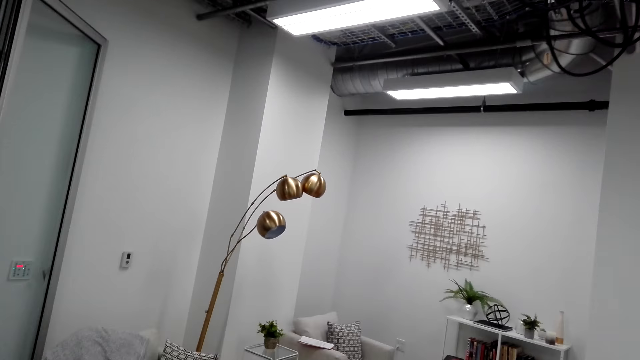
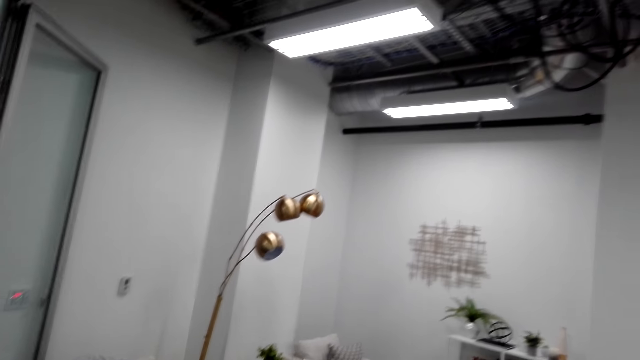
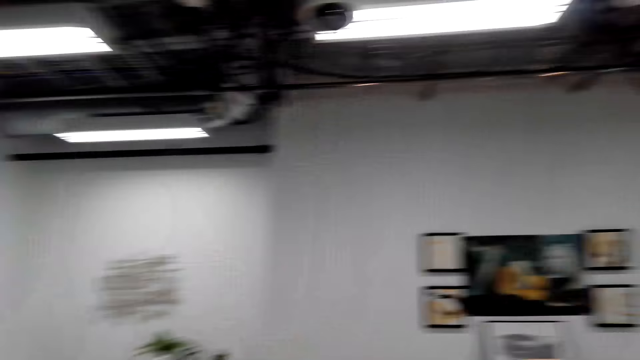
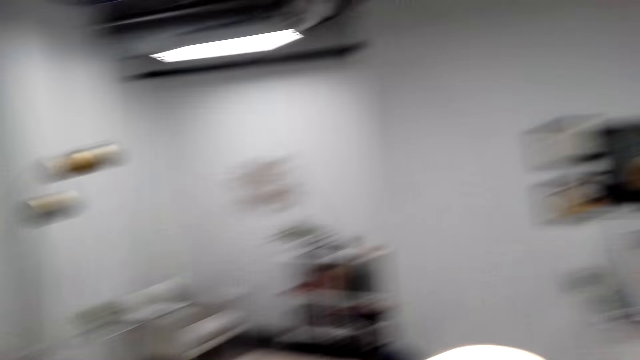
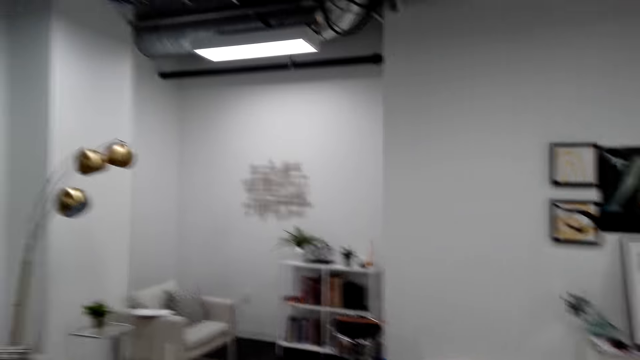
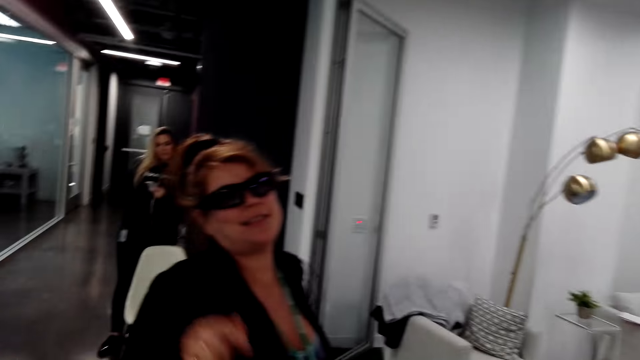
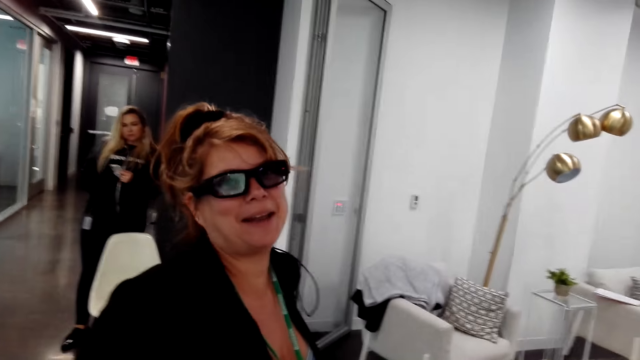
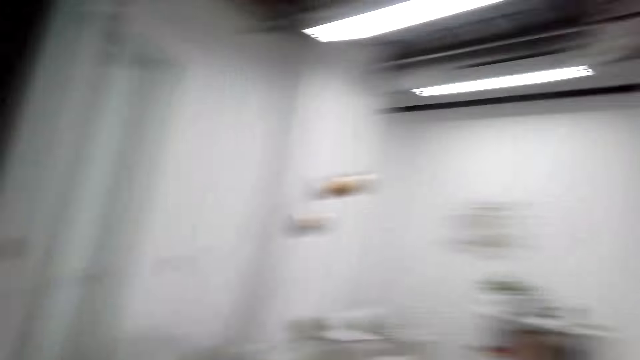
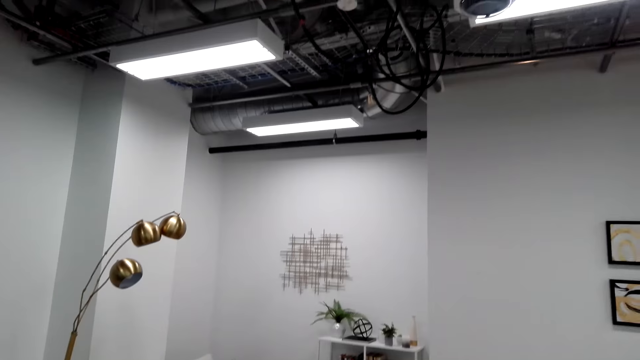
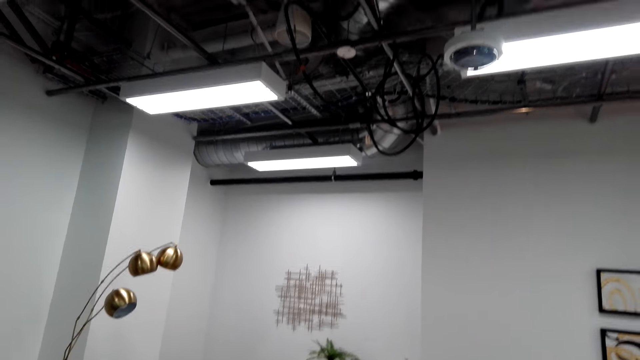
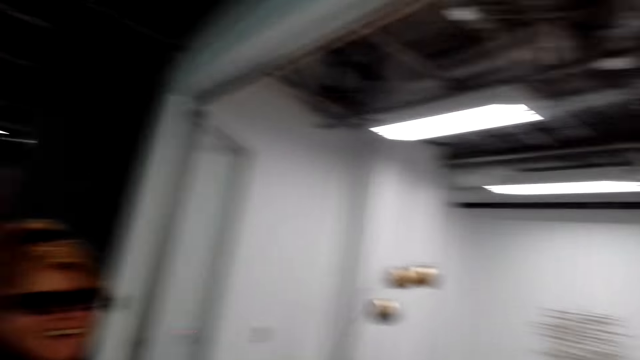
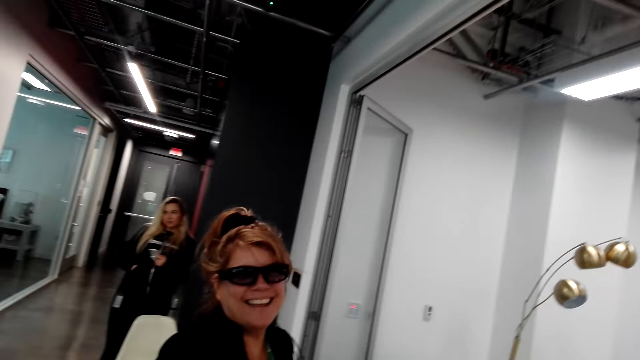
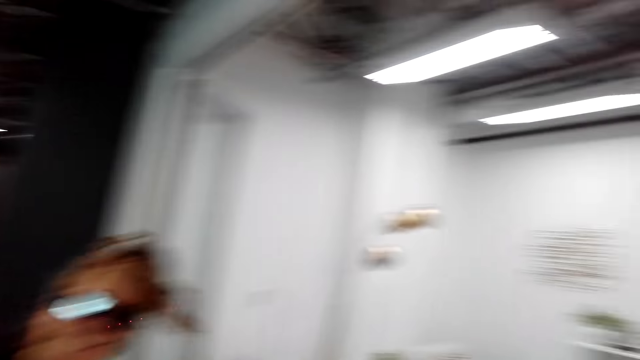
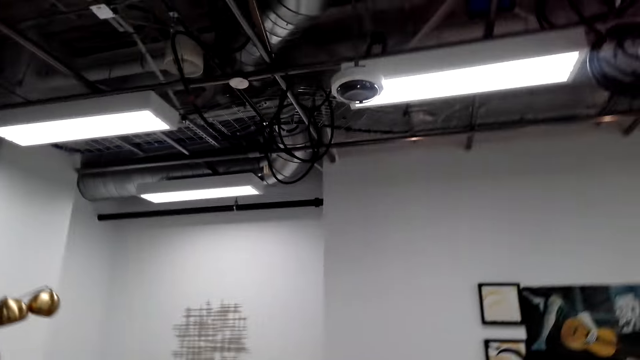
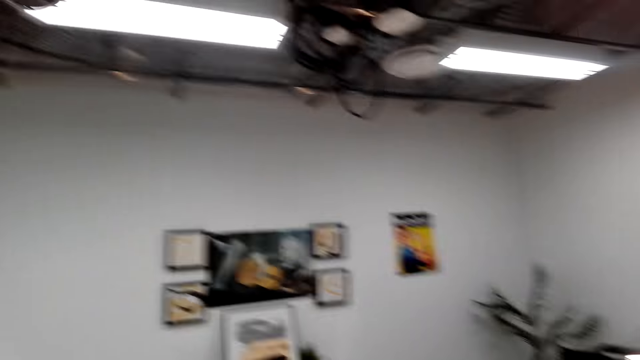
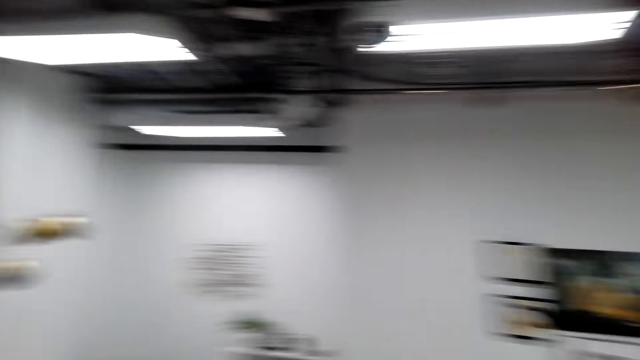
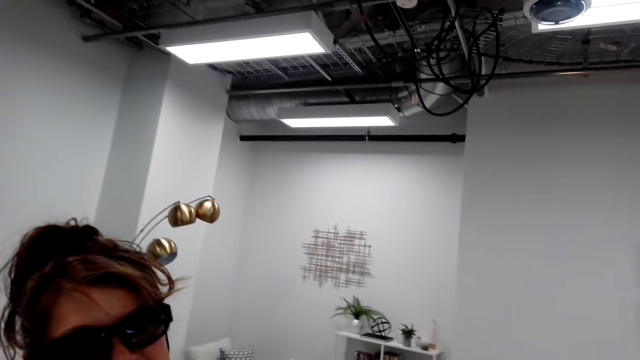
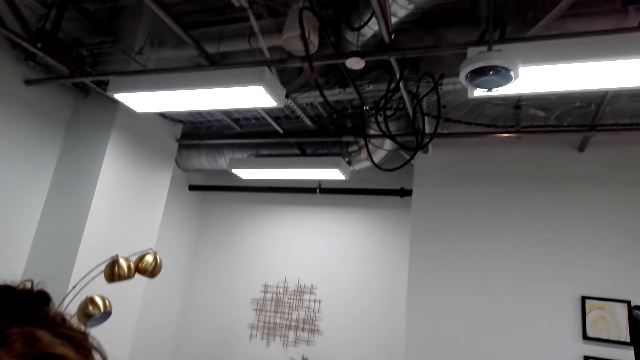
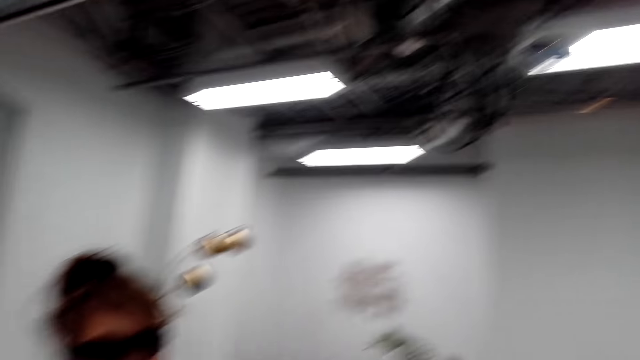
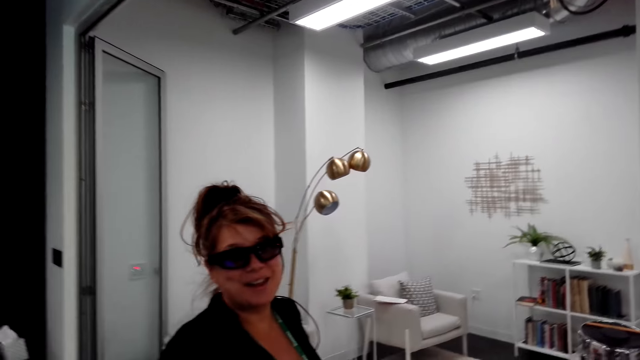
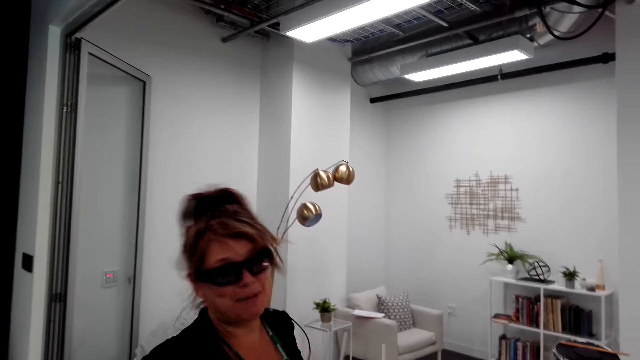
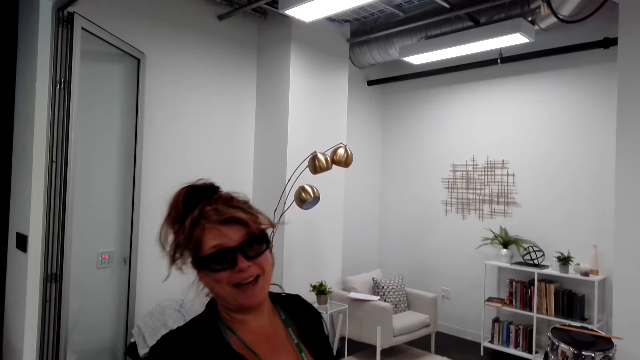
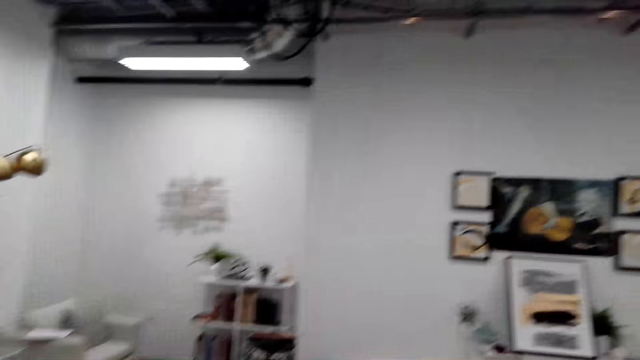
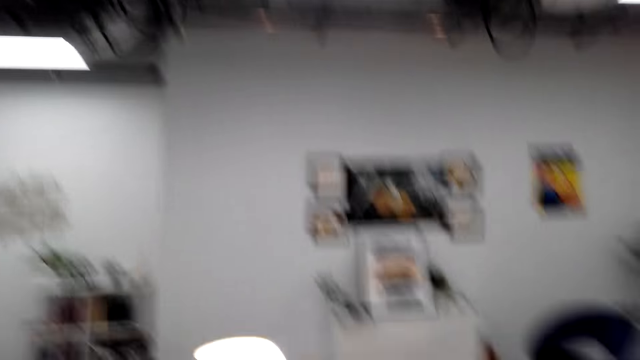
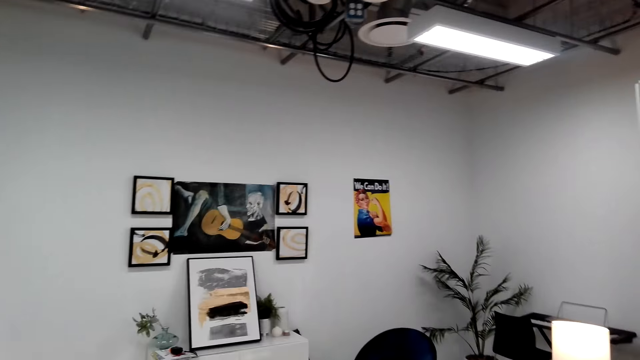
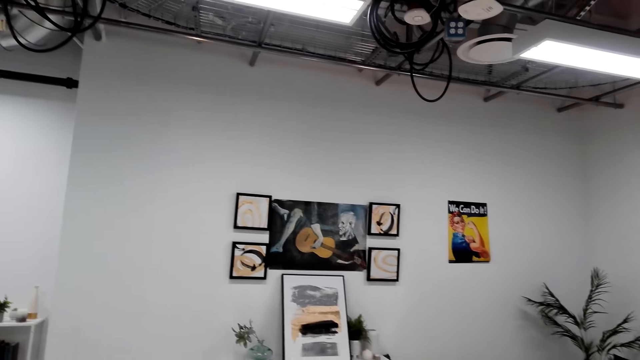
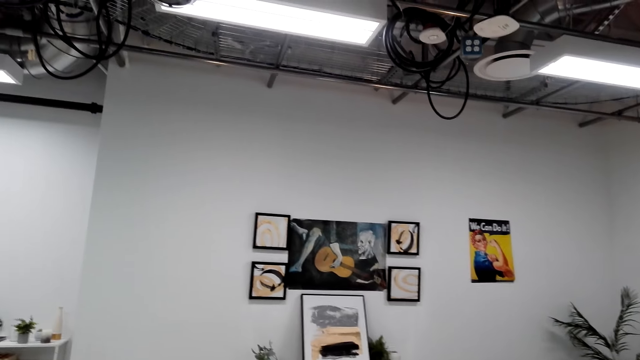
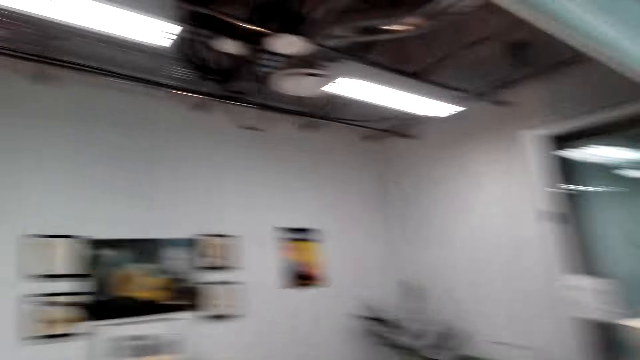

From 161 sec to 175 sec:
A woman dialogues with the camera wearer. The camera wearer looks at the living room. The woman dialogues with the camera wearer. She dialogues with them again. The camera wearer looks at the living room. The woman dialogues with the camera wearer. She dialogues with them again. The camera wearer looks at the living room. The woman dialogues with the camera wearer.

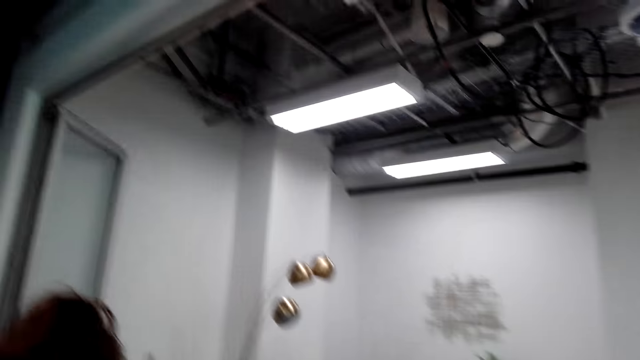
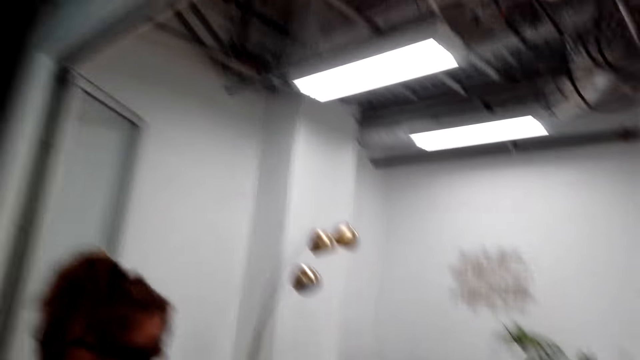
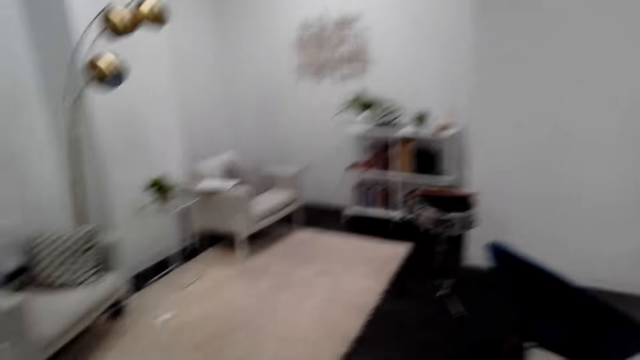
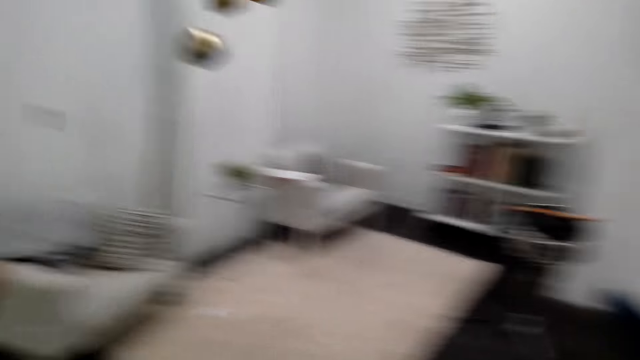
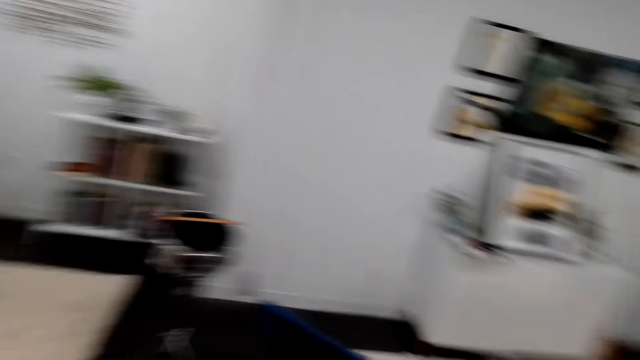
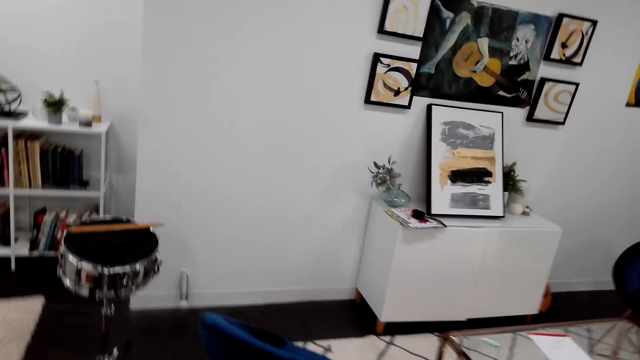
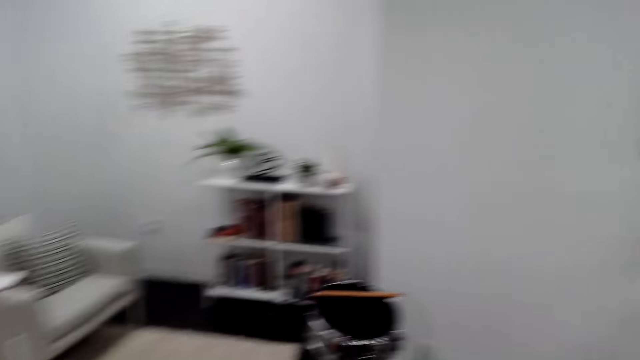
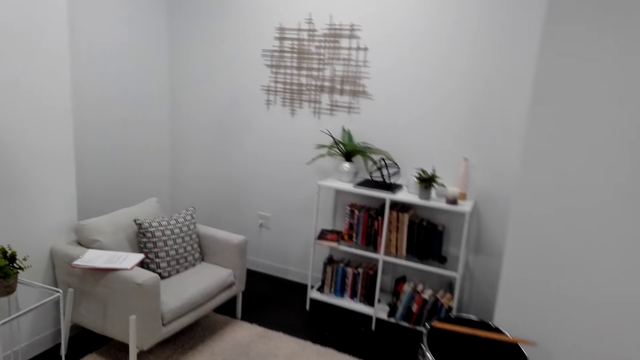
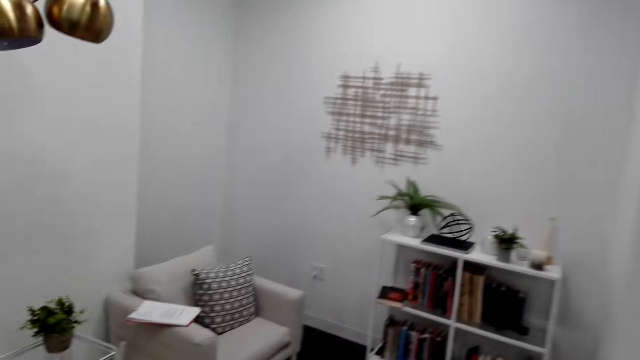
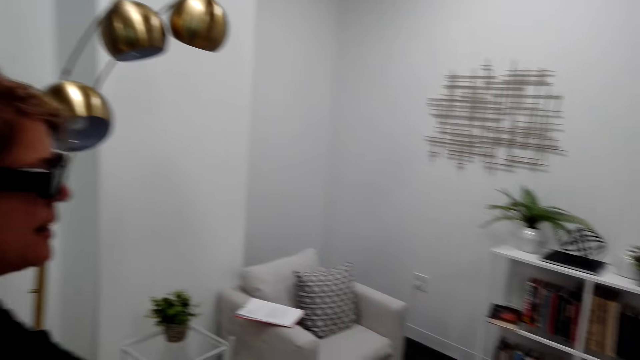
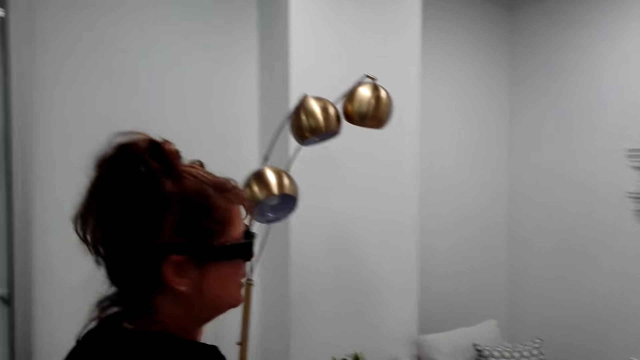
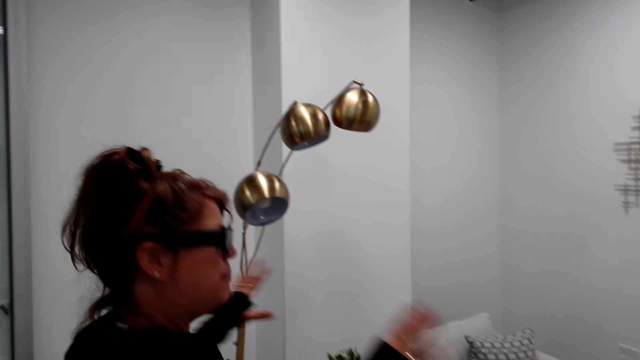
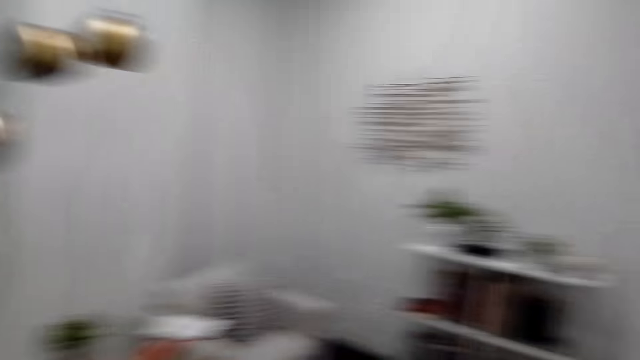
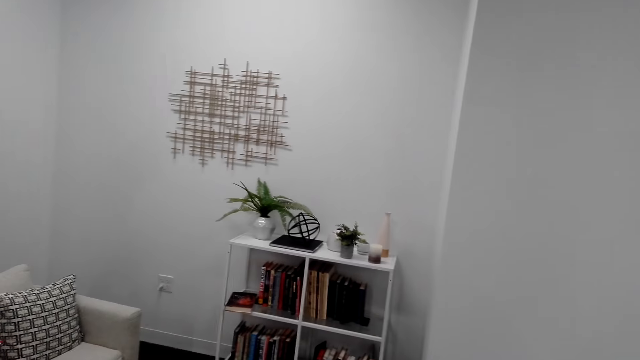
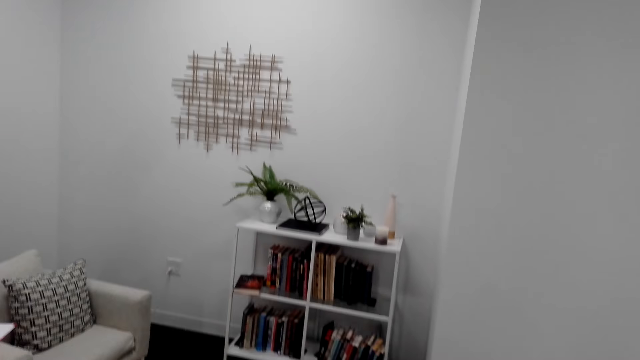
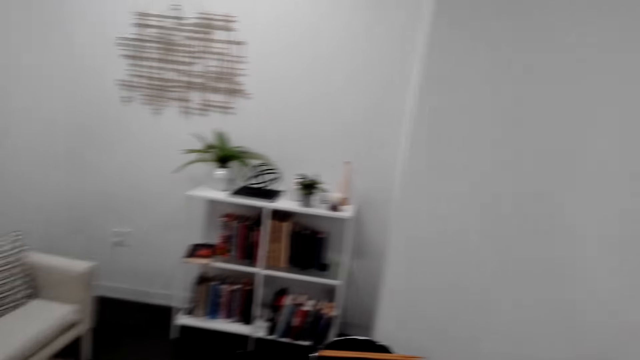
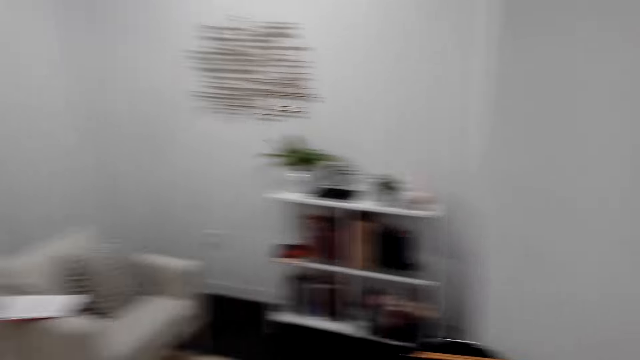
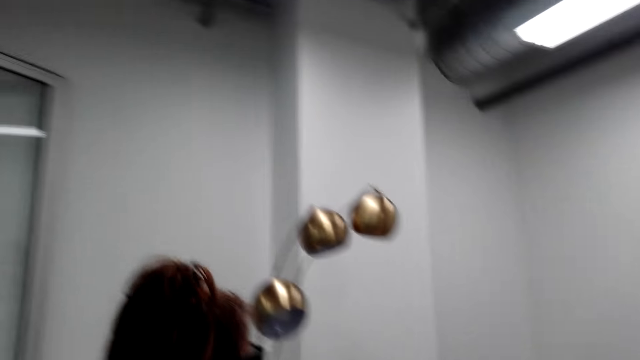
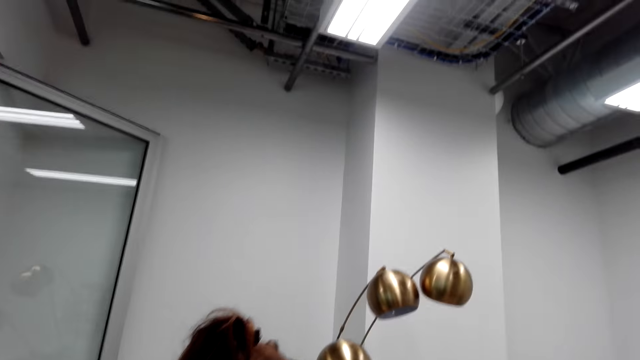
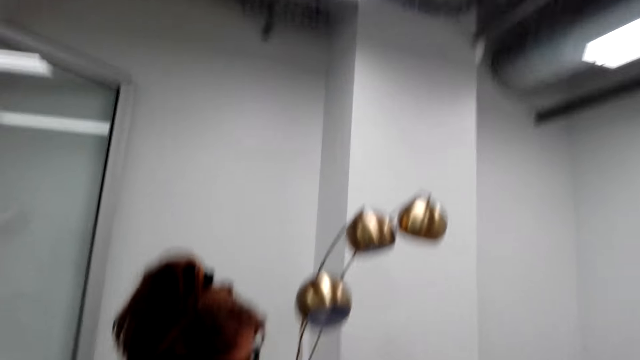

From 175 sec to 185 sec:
The camera wearer enters the living room and dialogues with a woman. They dialogue with the woman again. They look around the room.
